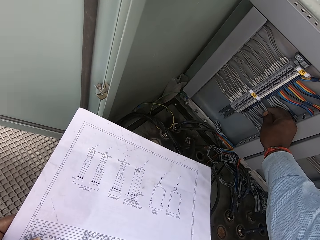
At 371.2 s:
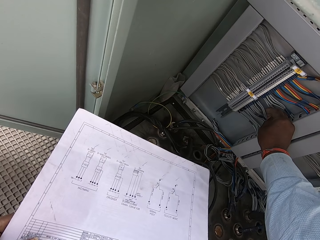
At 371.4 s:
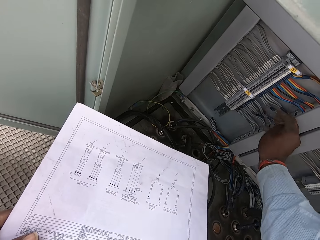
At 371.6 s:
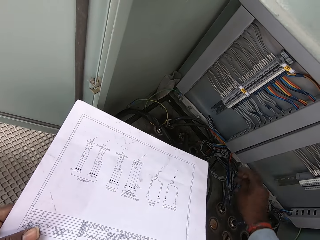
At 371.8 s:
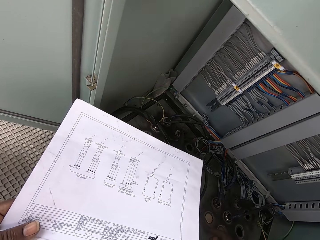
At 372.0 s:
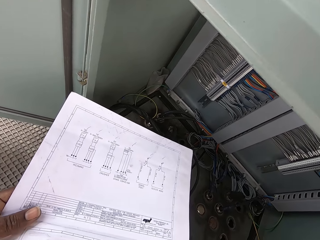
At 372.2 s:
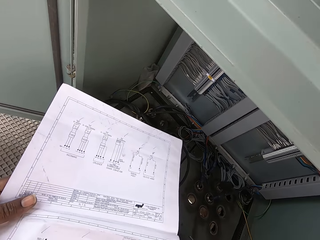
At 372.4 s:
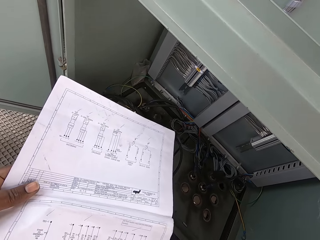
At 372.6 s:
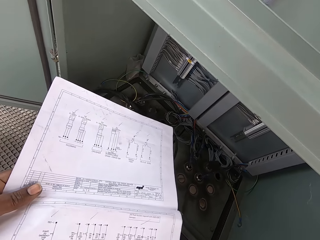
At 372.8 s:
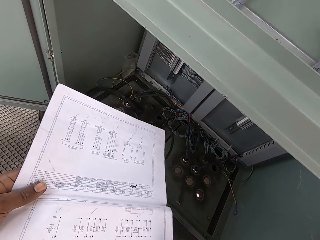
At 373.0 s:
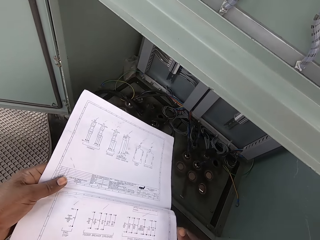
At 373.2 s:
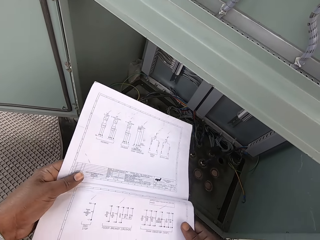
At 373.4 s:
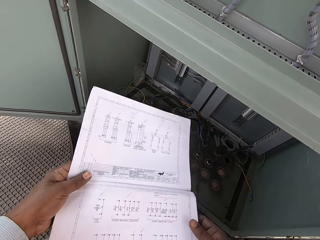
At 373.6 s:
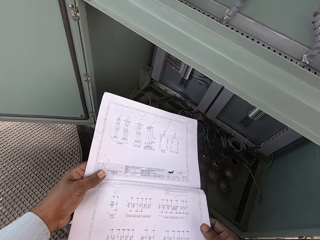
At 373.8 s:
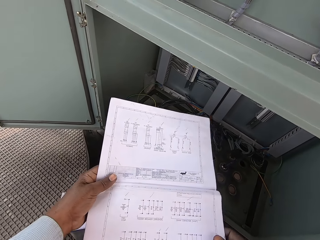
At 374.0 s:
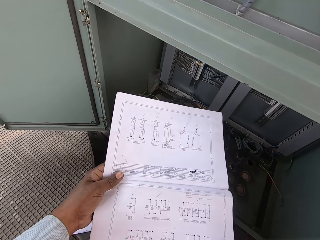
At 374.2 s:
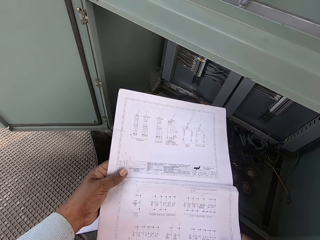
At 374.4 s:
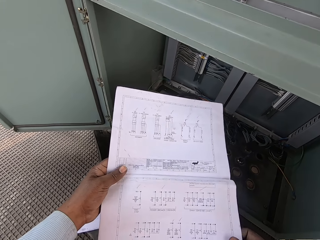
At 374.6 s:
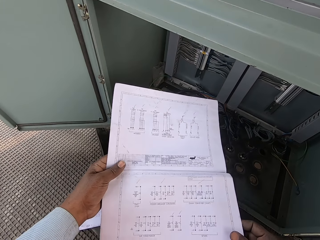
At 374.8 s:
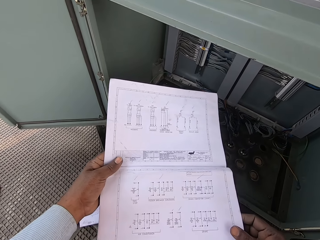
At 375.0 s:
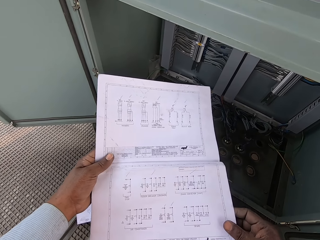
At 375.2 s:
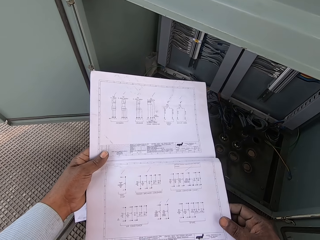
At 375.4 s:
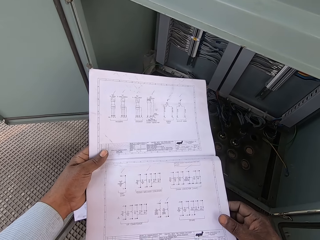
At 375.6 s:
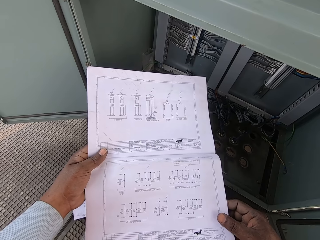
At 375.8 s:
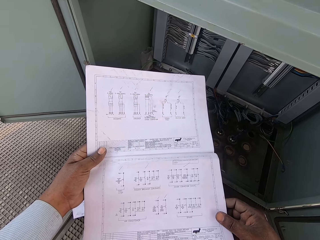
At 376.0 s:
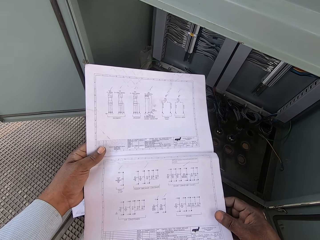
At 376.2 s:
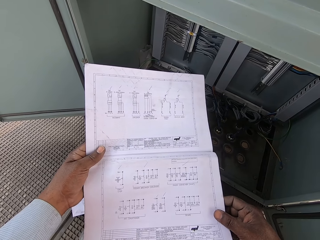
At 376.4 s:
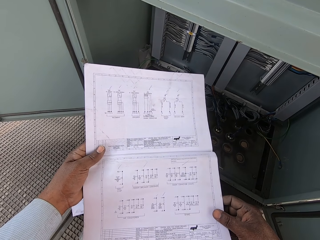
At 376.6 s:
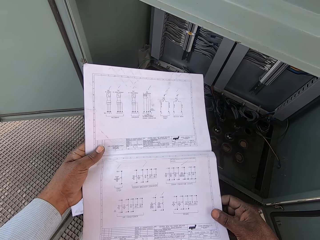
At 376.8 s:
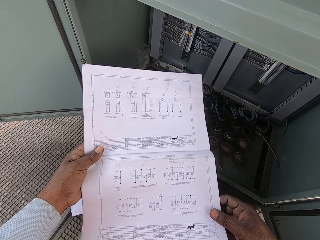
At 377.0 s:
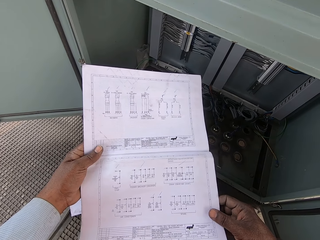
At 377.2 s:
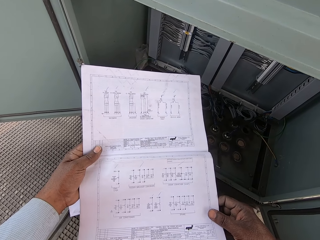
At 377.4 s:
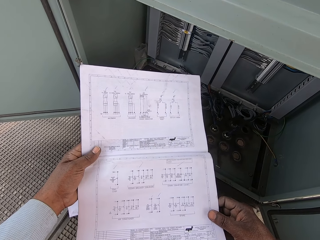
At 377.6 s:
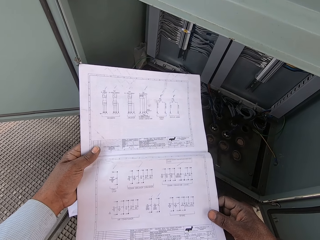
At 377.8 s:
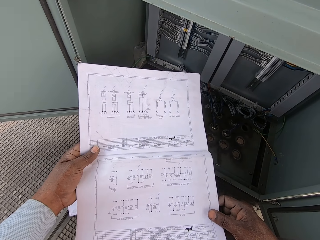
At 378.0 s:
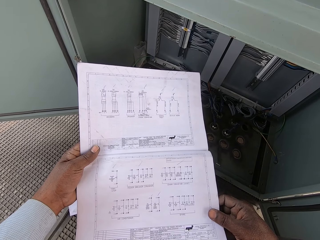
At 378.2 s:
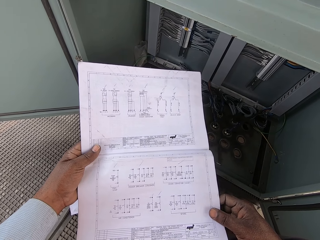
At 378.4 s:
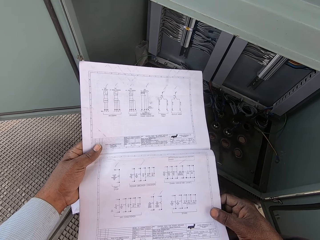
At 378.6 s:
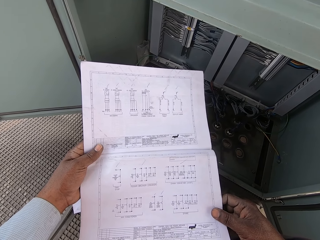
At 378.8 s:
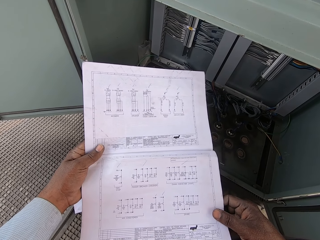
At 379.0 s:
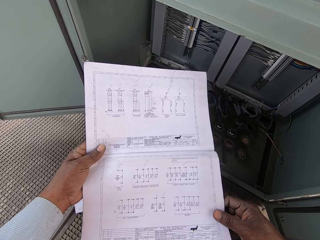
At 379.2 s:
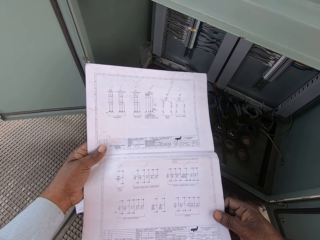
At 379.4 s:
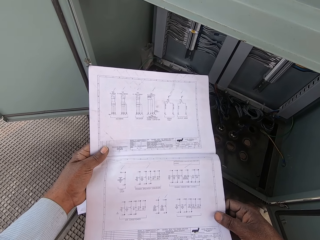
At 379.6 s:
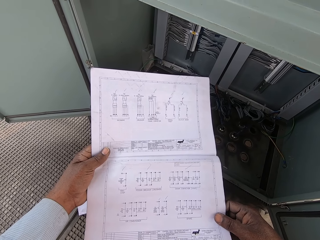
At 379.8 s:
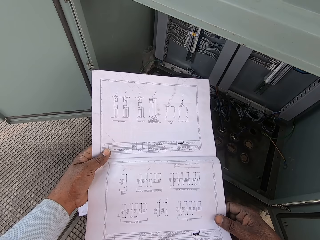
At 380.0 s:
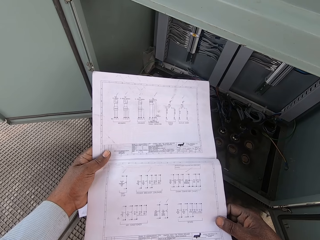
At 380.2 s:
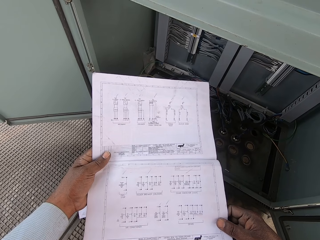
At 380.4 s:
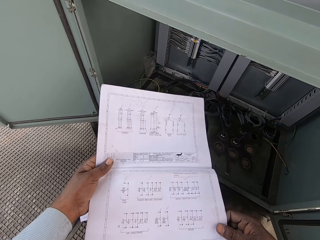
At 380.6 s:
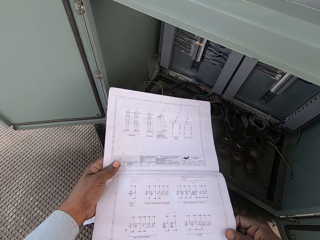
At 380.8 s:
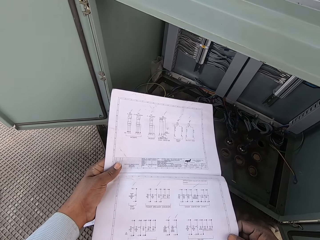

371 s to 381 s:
The camera wearer lets go of the wires in the power box. He holds the sheet of paper with both hands. He looks through the sheet.

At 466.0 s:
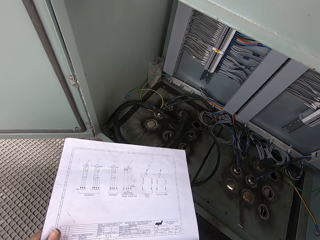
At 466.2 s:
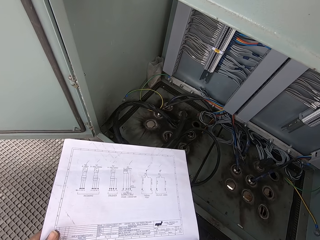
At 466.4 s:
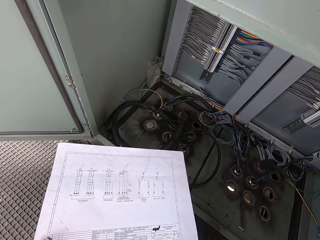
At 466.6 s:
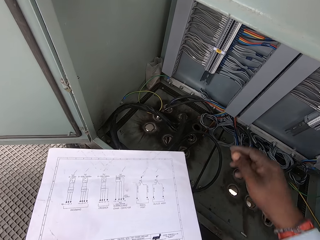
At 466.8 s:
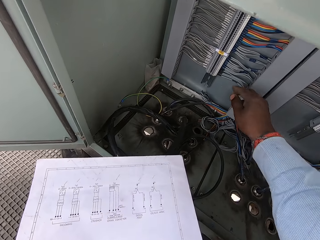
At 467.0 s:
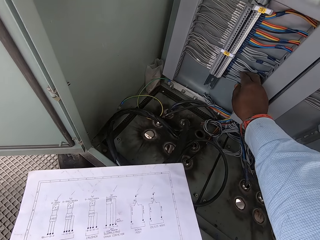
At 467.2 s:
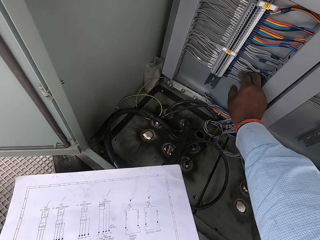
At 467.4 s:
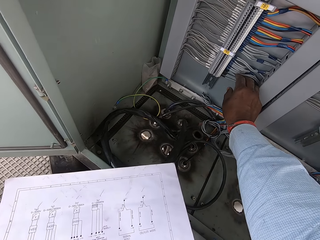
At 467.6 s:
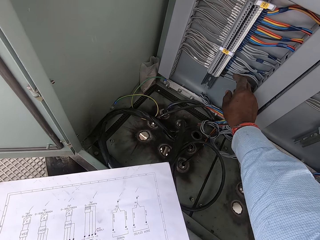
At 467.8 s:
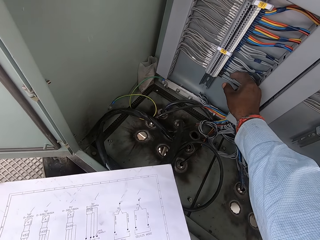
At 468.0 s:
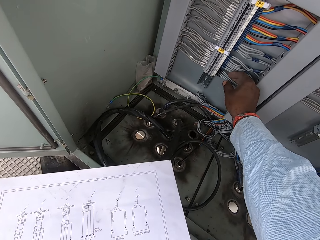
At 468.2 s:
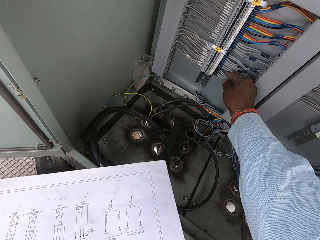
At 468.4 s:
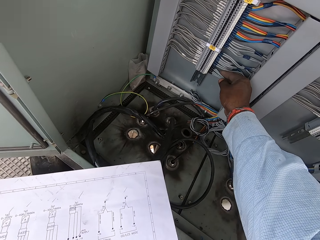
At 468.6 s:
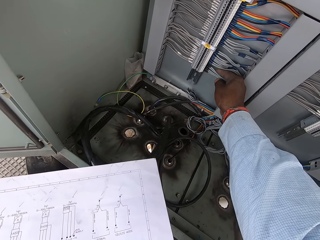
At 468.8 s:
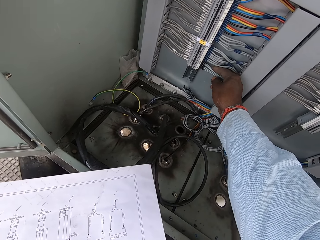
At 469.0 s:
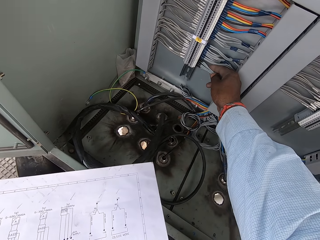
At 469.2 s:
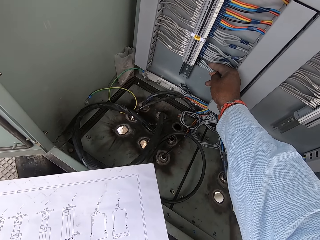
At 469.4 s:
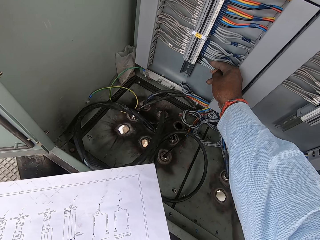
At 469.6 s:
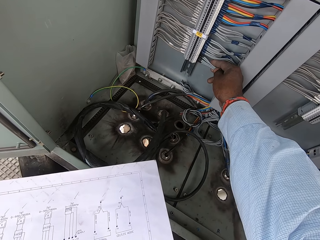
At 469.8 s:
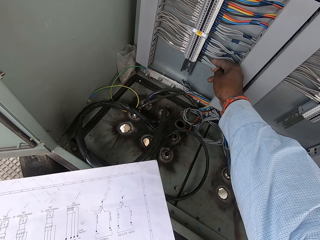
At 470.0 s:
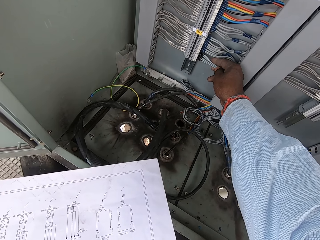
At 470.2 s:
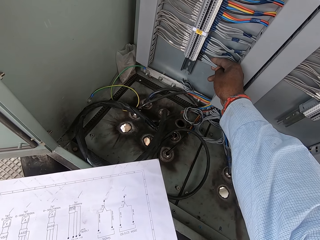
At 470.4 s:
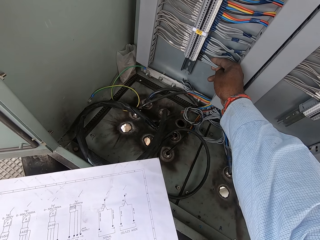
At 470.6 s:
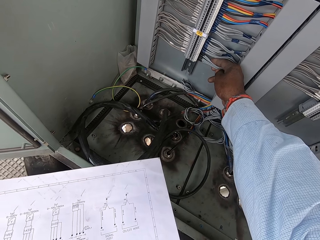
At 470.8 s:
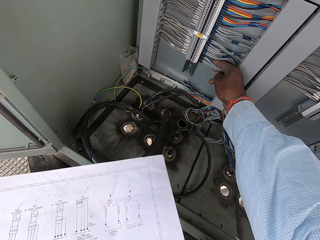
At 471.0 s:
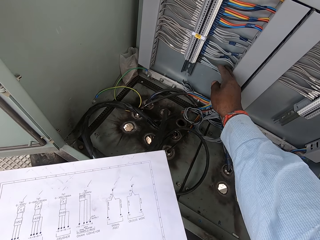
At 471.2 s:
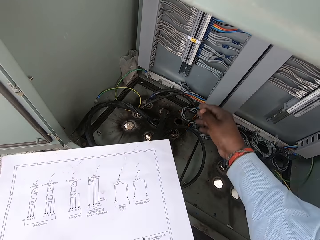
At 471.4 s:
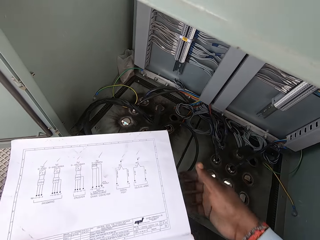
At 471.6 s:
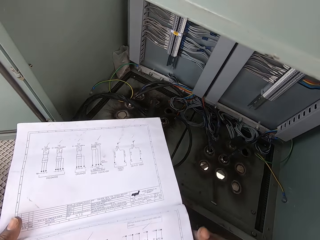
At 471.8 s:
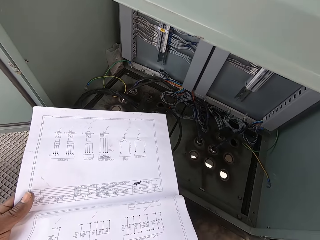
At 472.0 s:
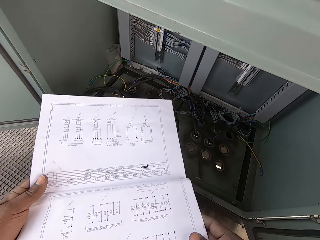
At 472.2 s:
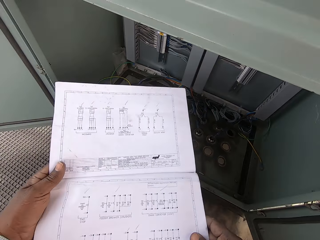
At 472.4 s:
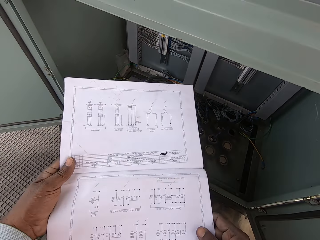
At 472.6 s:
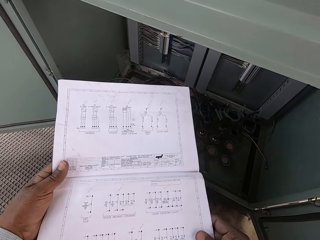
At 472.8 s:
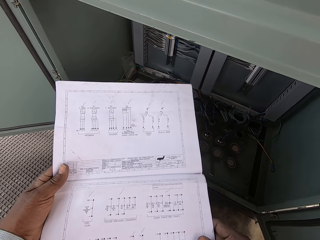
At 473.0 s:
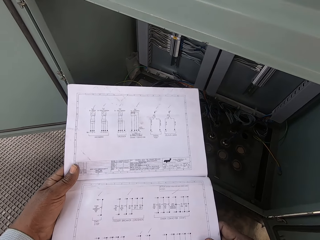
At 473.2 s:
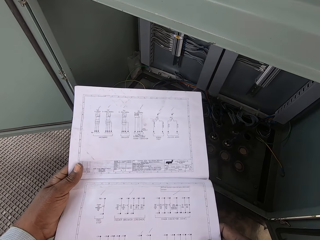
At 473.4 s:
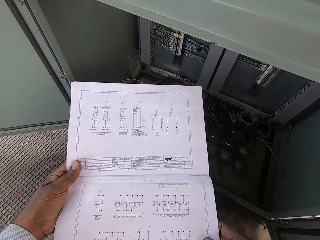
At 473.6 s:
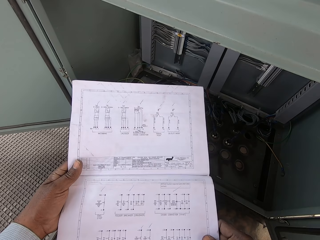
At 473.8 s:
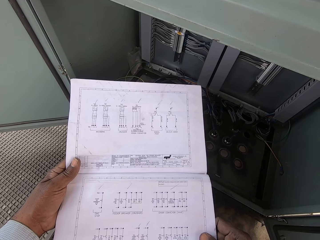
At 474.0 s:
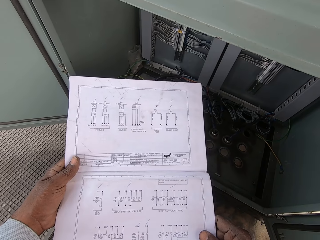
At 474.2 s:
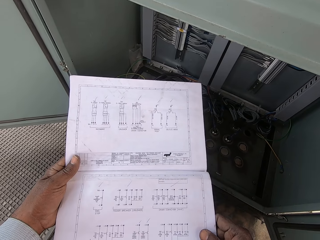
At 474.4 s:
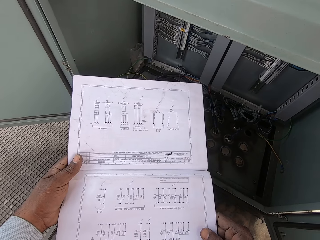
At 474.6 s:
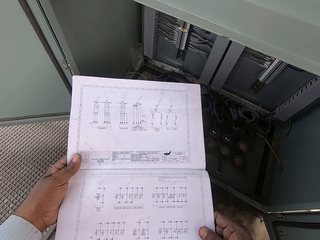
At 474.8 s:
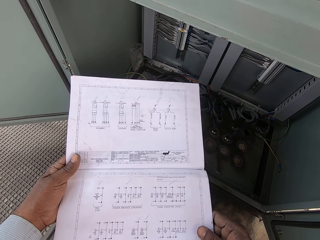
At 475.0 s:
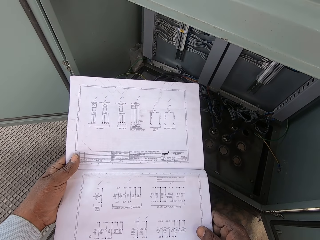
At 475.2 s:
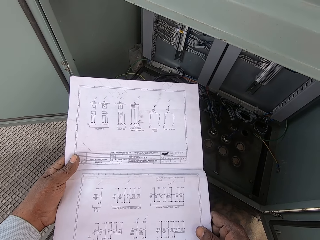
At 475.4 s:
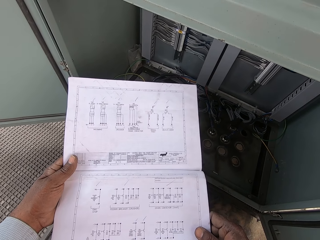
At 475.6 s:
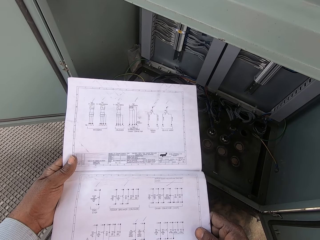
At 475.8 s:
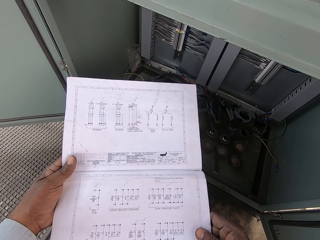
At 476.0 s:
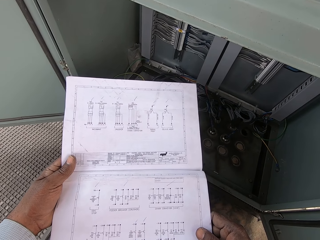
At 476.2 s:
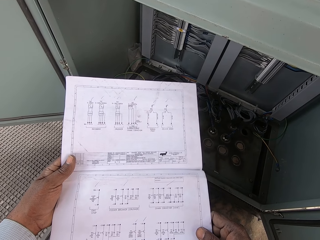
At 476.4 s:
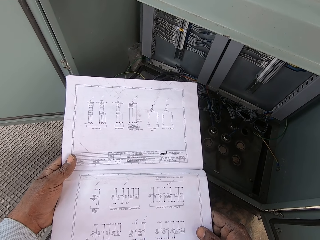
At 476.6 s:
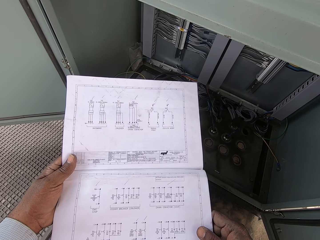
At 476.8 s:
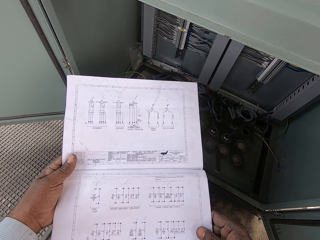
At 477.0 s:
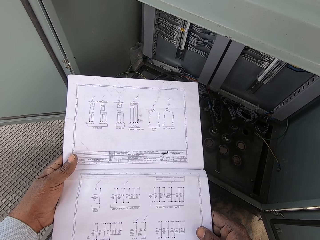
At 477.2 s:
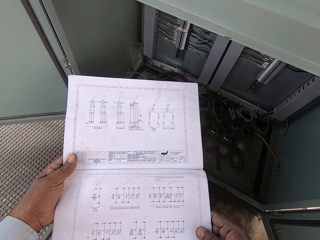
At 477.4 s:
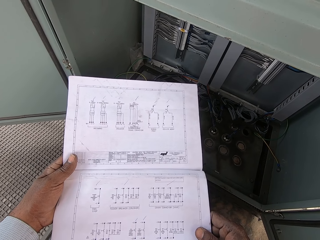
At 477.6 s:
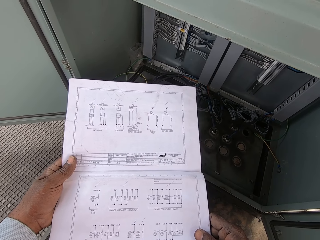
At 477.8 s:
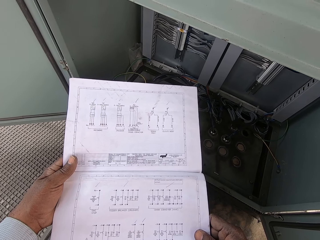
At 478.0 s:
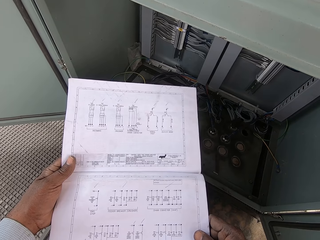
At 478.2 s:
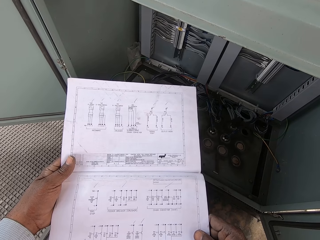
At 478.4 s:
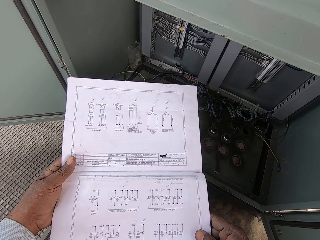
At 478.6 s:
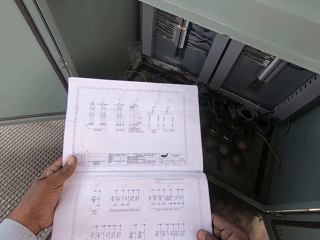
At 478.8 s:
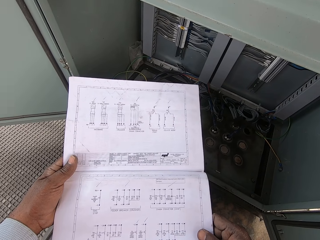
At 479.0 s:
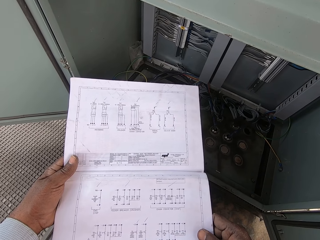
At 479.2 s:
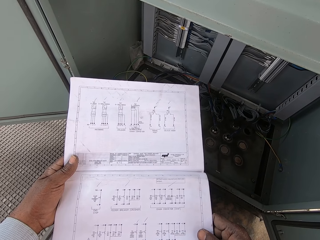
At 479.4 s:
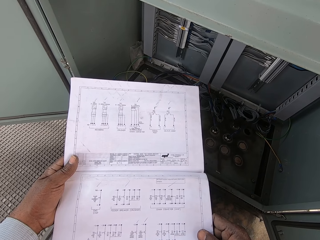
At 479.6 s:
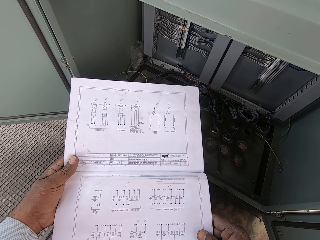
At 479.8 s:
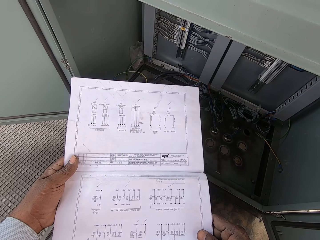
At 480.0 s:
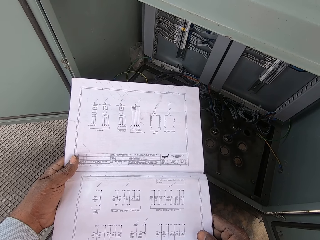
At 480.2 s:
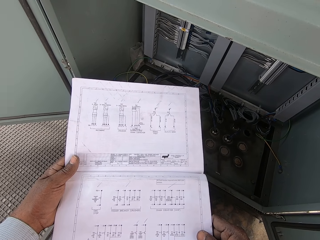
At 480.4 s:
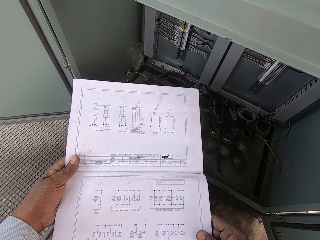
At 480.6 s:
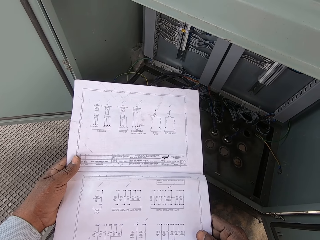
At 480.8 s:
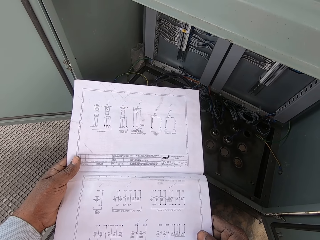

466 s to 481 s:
The camera wearer reaches his right hand inside the power box. He touches electric wires in the power box. He lets go of the wires in the power box. He holds the sheet of paper with both hands. He looks through the sheet. He reads some instructions on a booklet.
